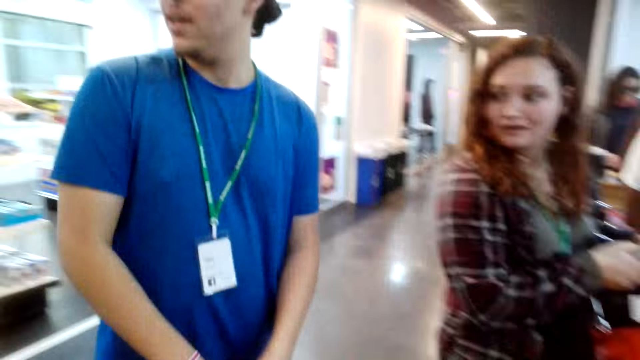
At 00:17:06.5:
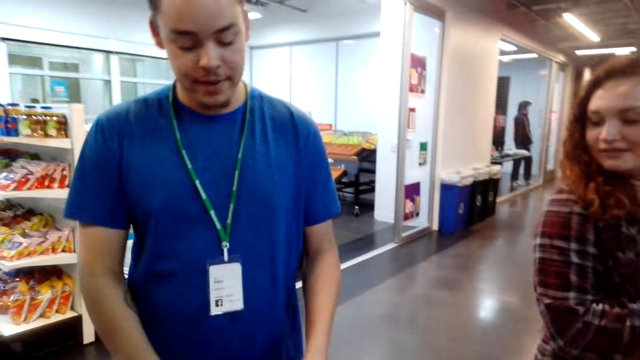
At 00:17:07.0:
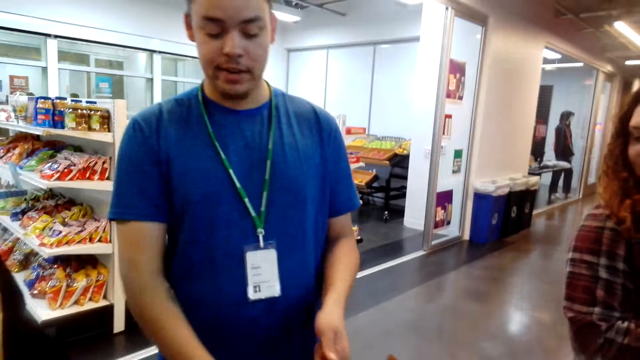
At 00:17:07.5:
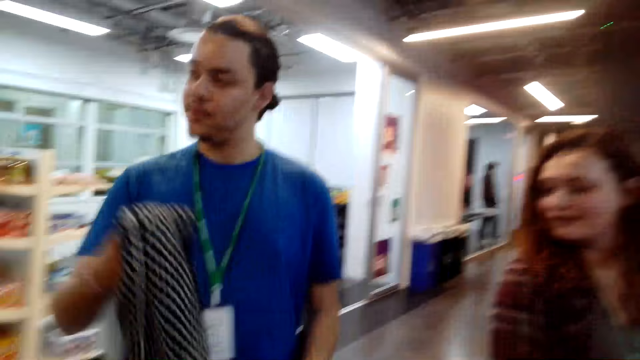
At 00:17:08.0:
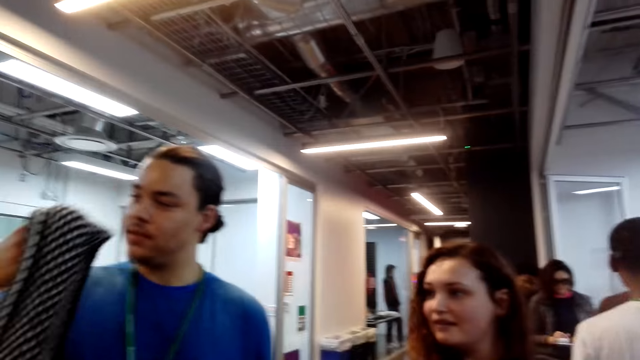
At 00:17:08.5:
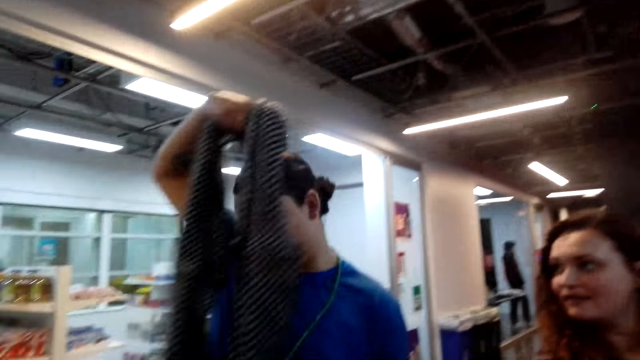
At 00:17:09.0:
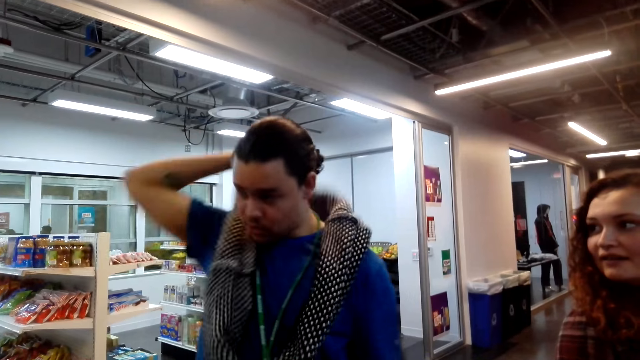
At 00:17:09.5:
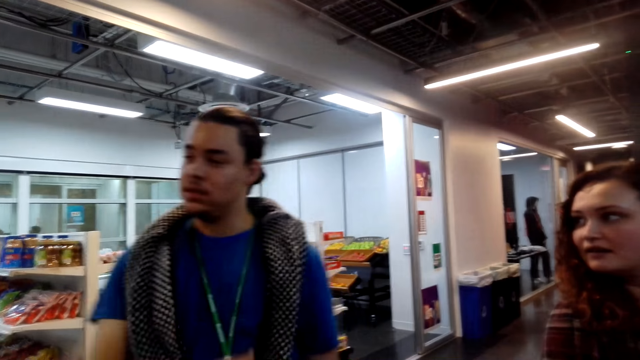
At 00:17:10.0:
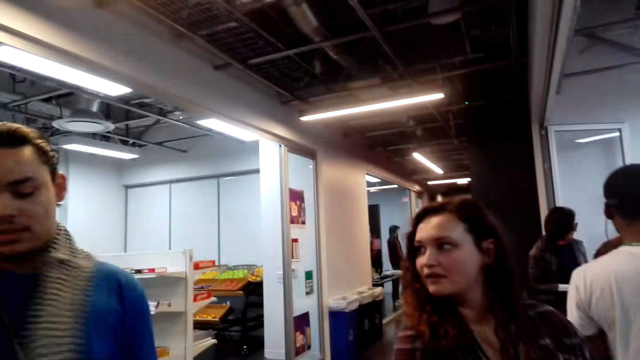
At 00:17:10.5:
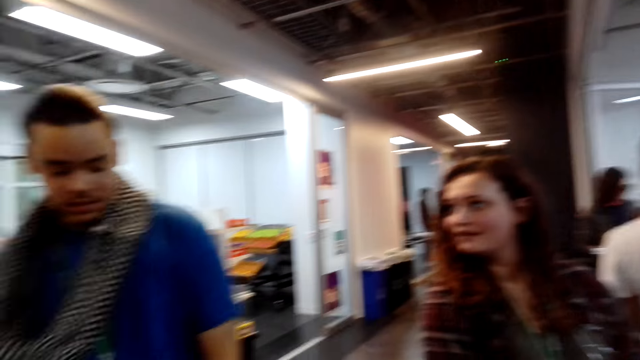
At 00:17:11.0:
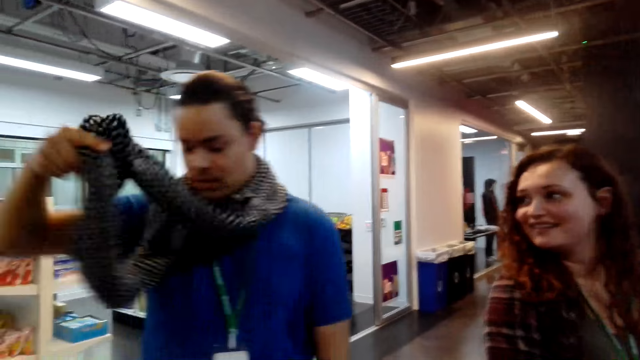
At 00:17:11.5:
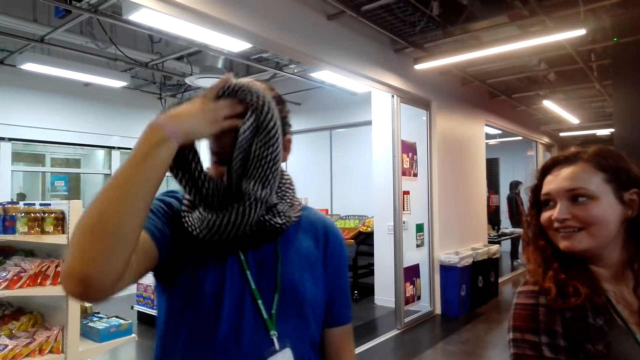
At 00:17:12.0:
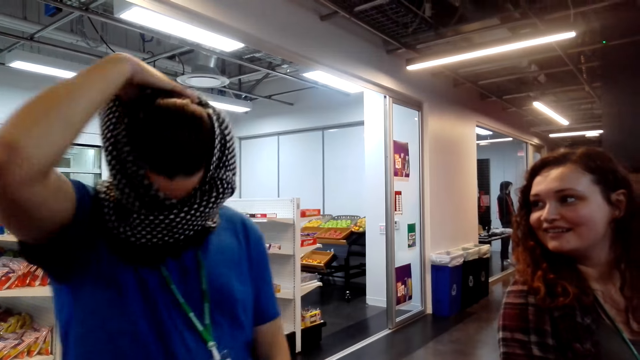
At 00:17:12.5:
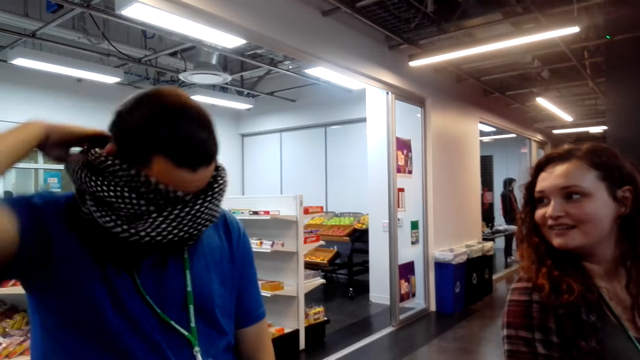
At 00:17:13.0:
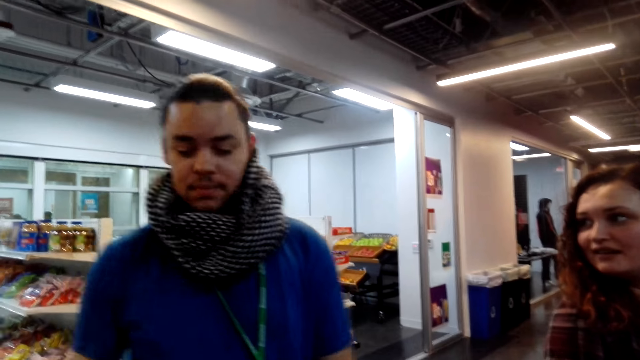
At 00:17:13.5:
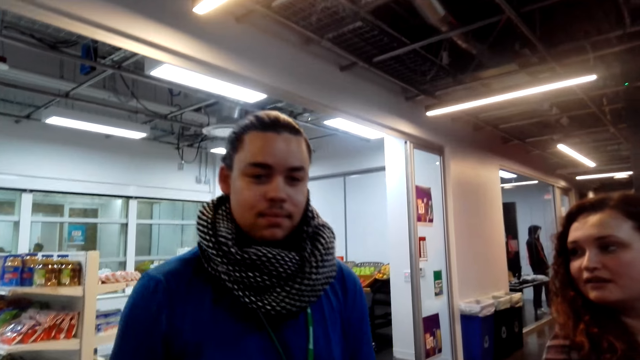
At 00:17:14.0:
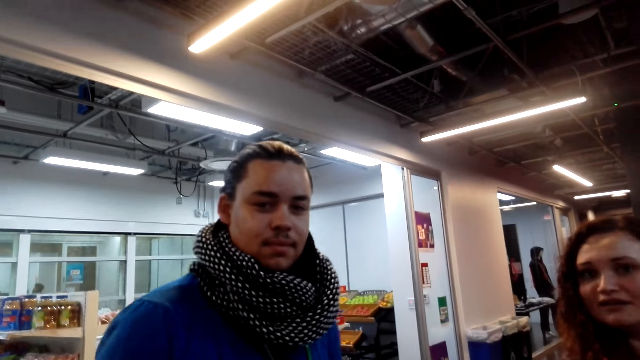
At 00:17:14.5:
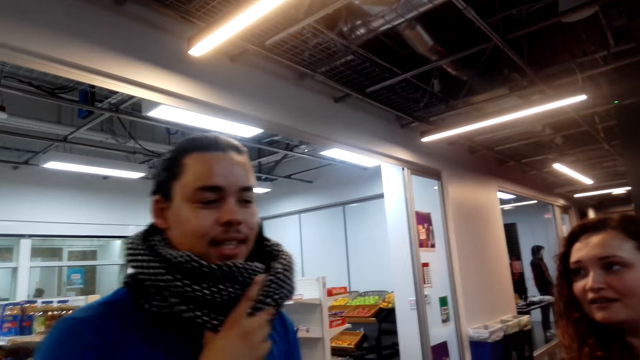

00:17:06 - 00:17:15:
A person is wearing a scarf.

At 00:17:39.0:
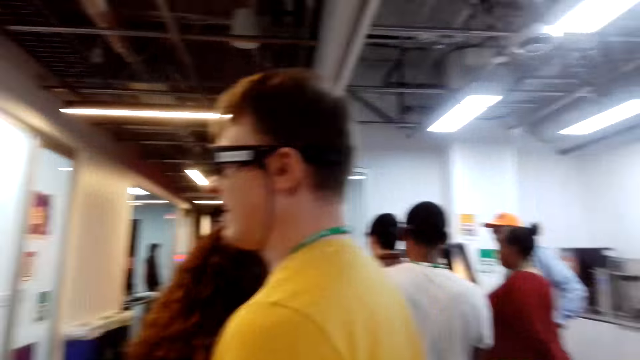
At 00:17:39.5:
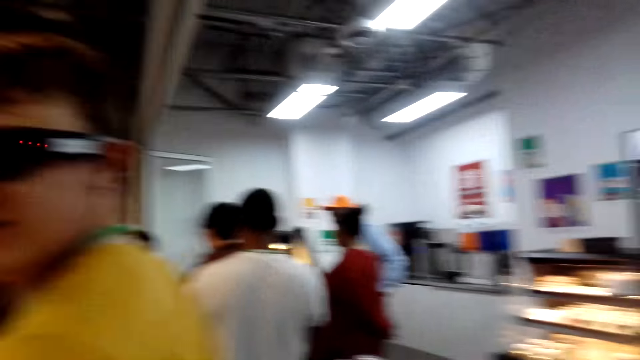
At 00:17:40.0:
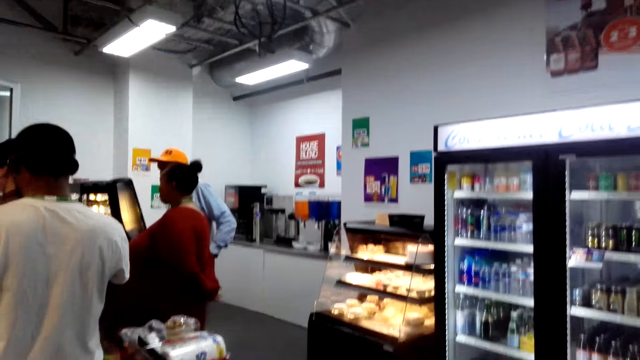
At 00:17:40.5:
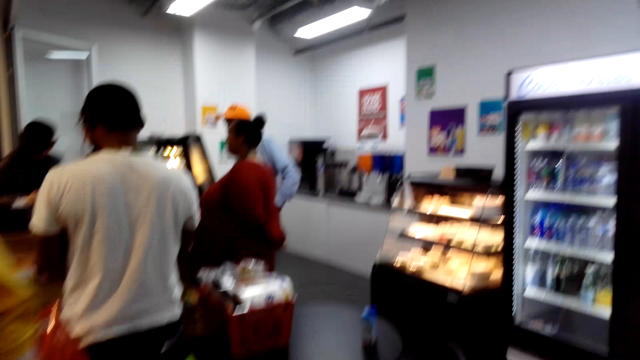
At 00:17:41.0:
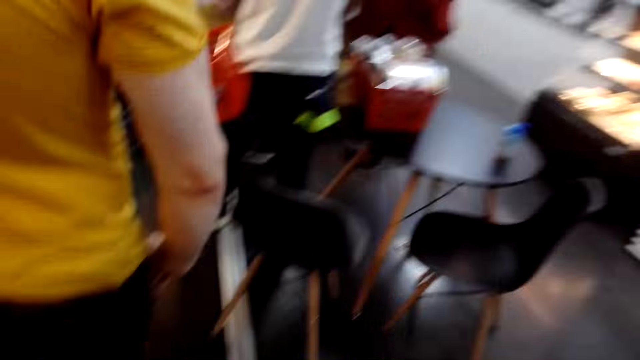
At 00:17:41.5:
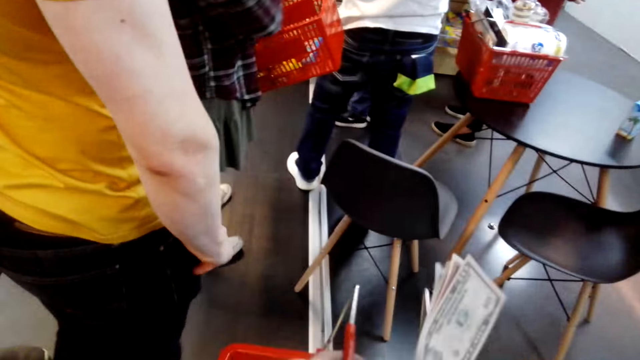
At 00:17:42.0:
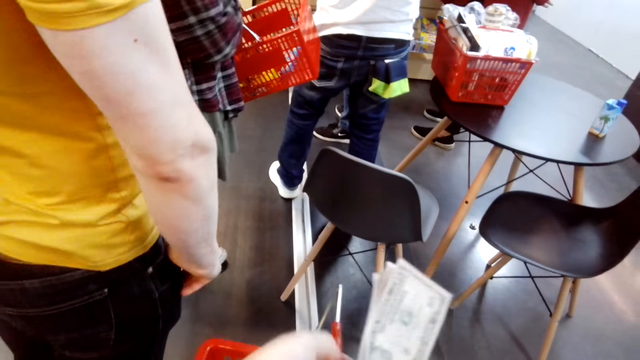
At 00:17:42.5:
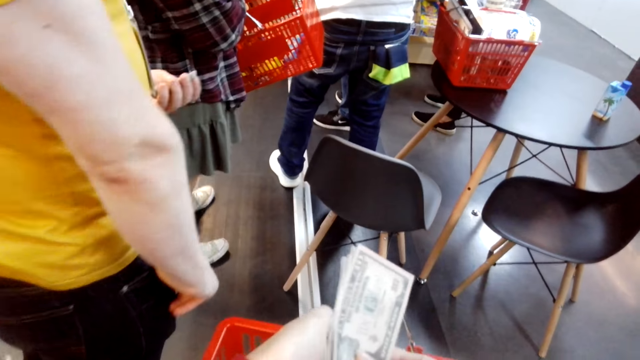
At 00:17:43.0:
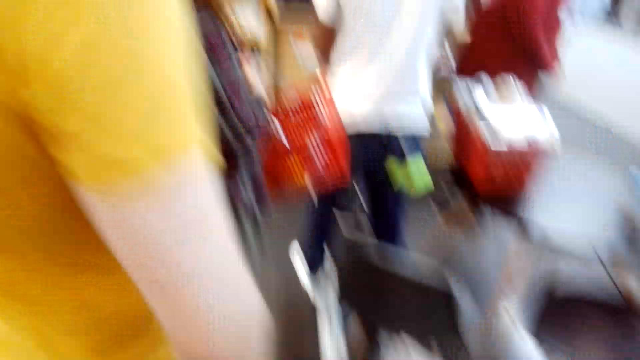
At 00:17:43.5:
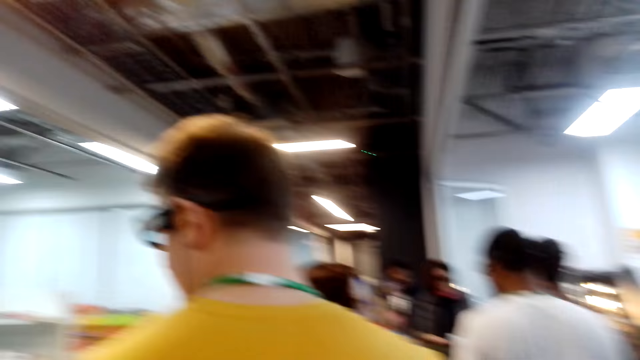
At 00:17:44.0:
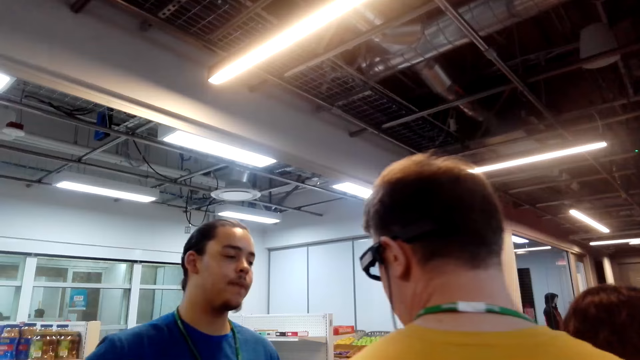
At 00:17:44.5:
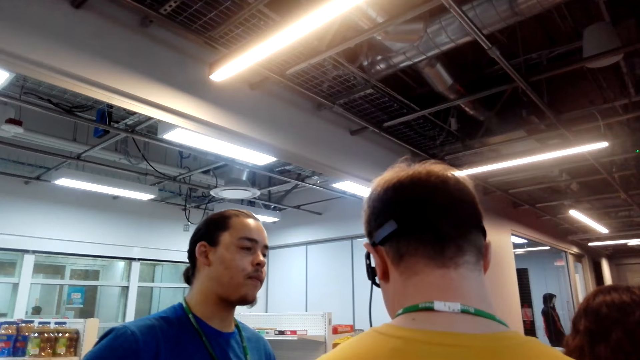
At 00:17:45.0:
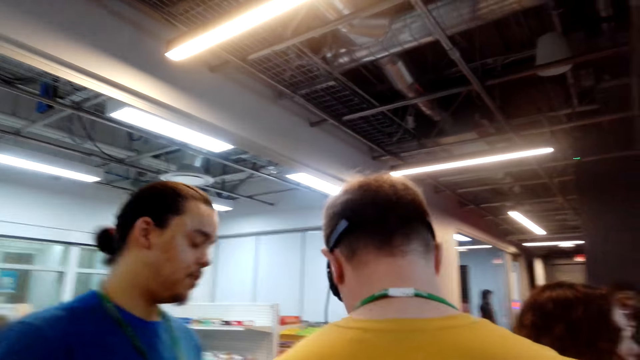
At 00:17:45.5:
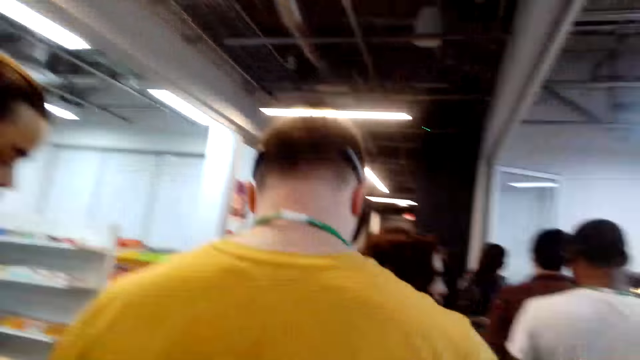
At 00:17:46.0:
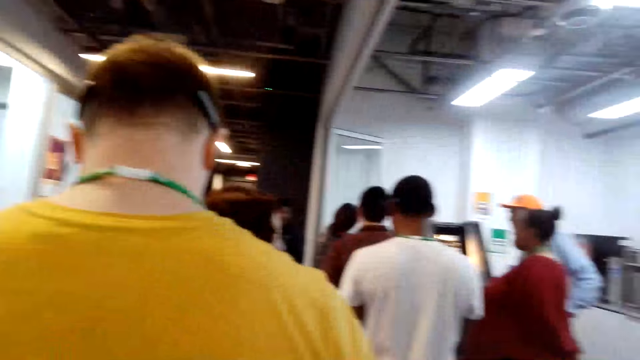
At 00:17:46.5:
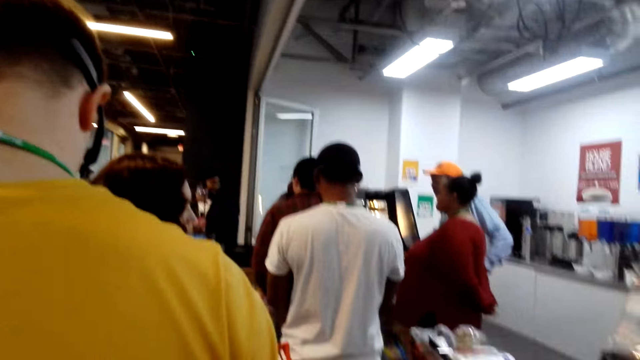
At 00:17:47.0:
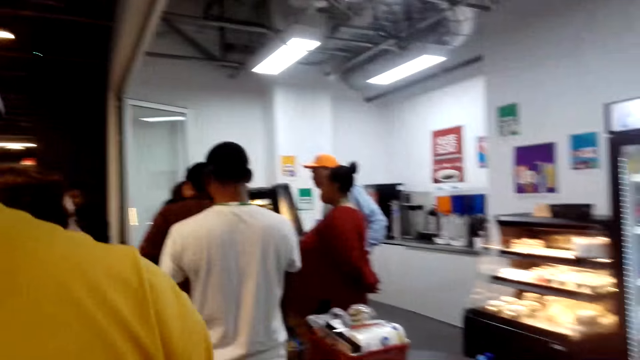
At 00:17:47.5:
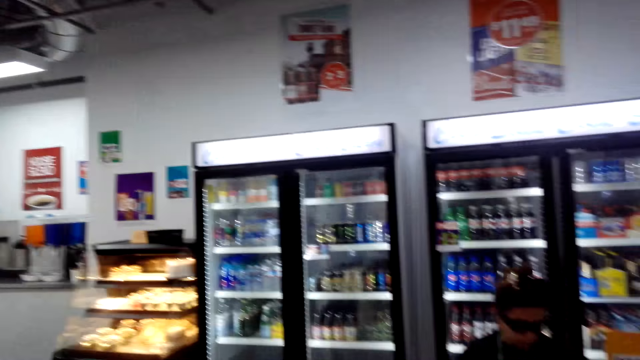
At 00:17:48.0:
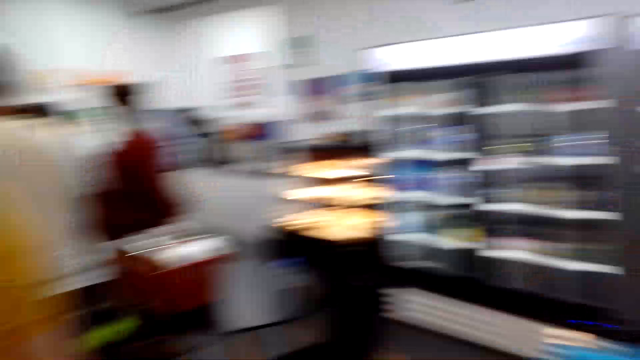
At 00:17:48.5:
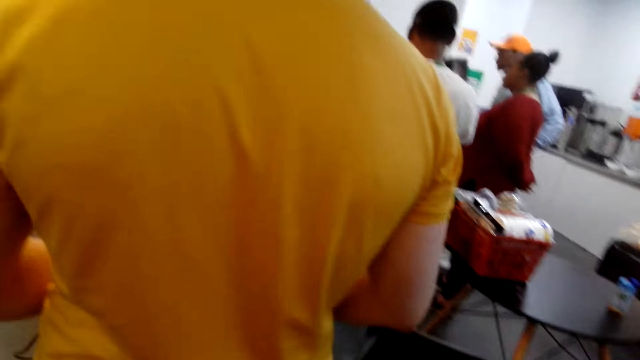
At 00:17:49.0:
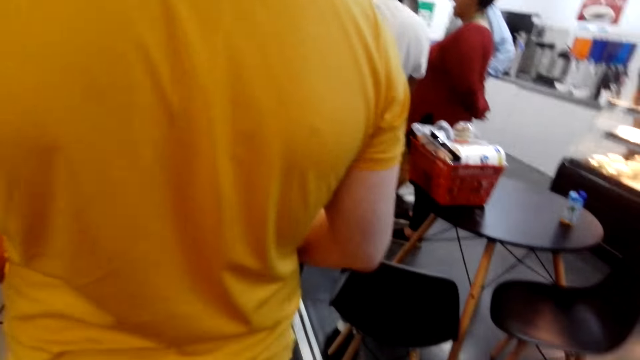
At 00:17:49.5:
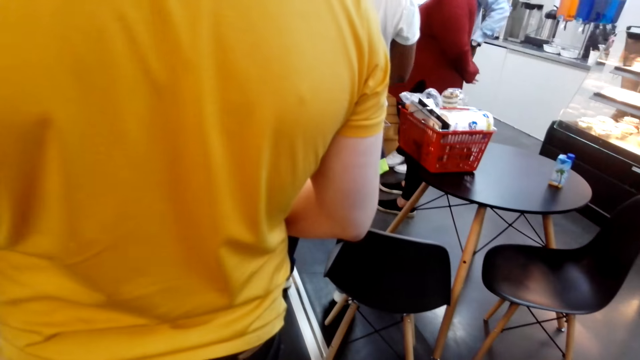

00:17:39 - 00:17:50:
A person is interacting with another person. The camera wearer holds money. They look around. They are counting the money.
